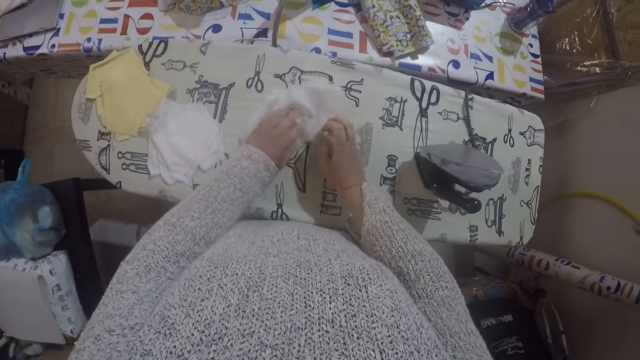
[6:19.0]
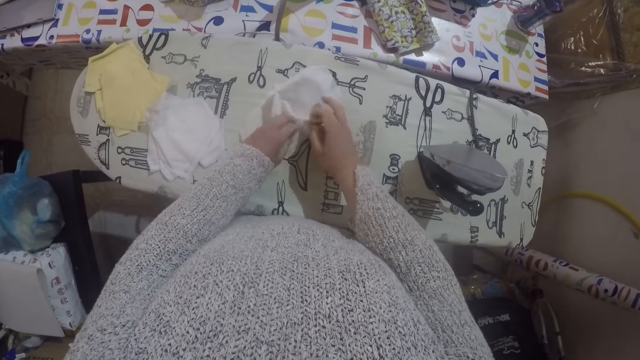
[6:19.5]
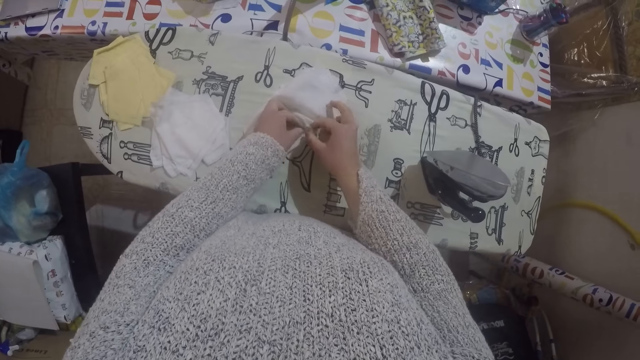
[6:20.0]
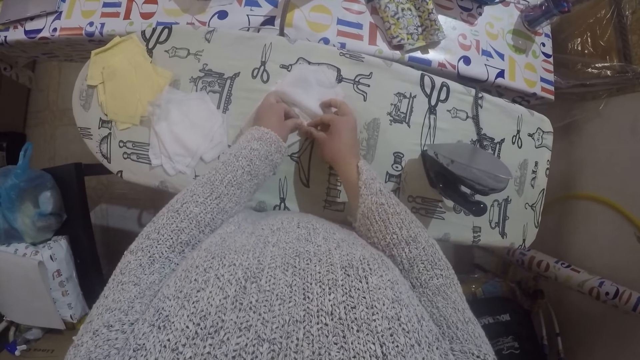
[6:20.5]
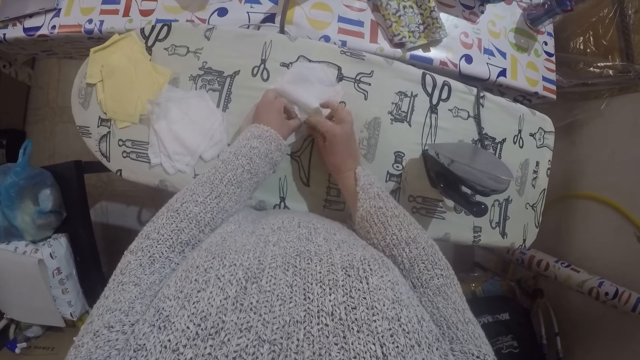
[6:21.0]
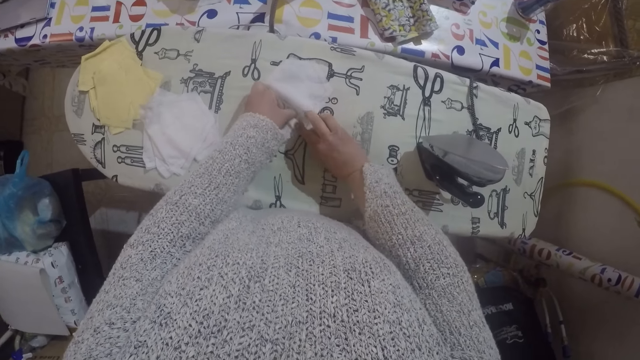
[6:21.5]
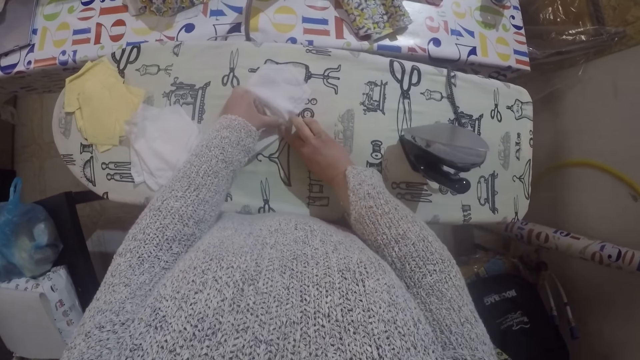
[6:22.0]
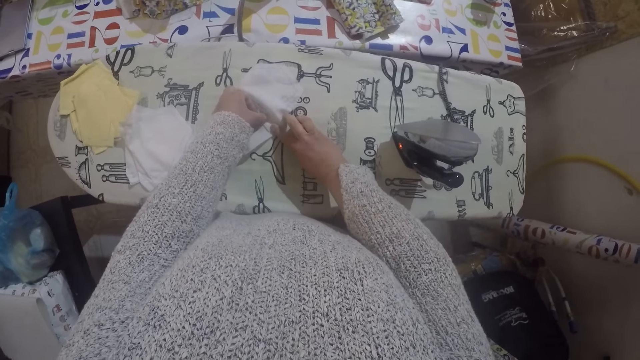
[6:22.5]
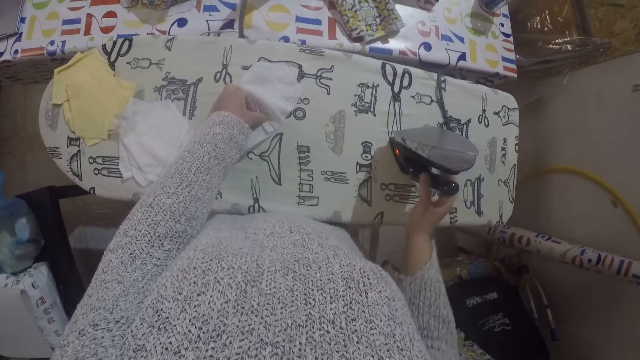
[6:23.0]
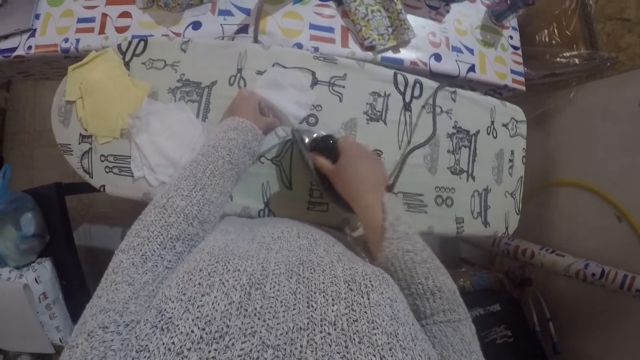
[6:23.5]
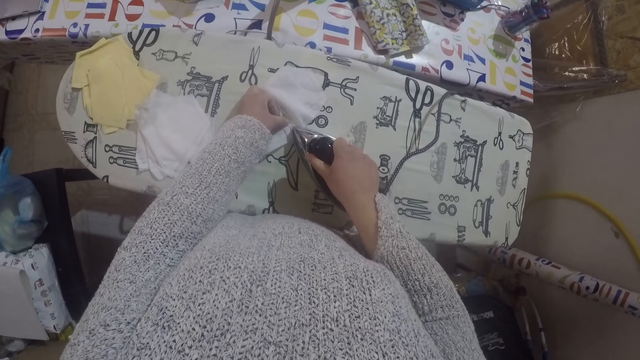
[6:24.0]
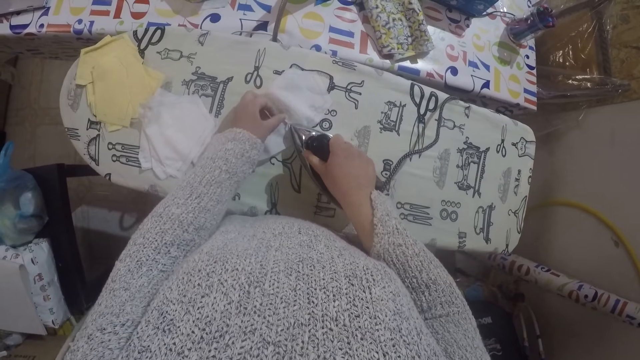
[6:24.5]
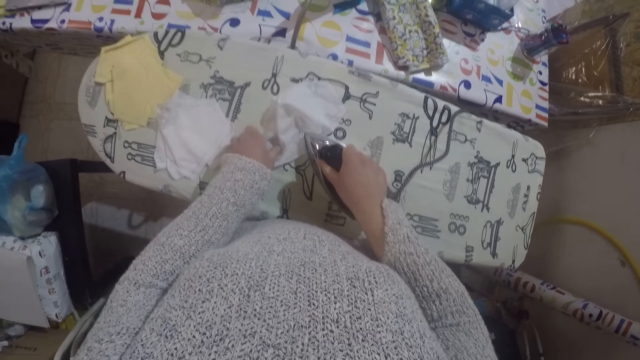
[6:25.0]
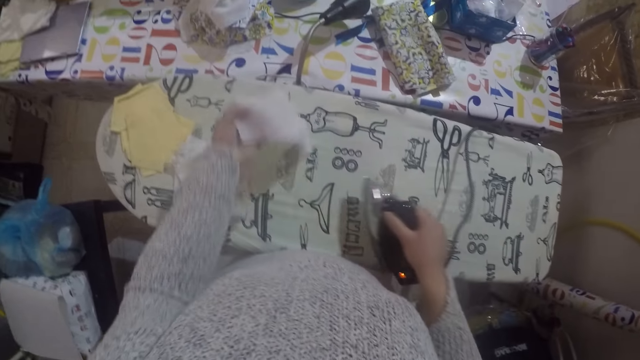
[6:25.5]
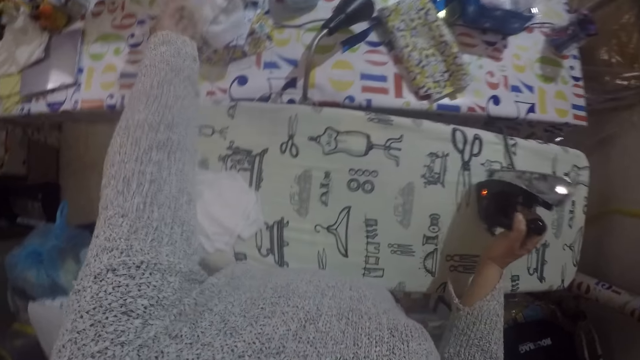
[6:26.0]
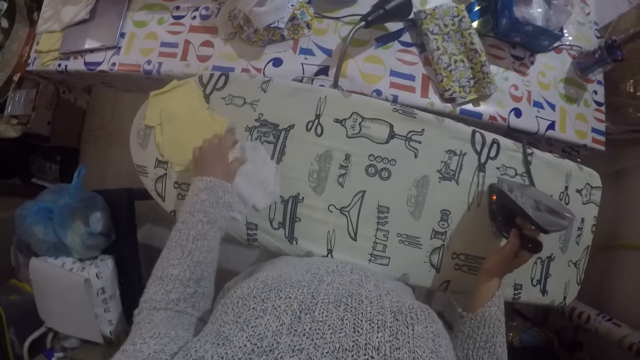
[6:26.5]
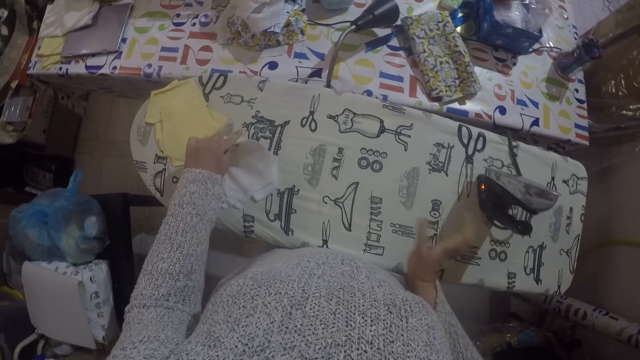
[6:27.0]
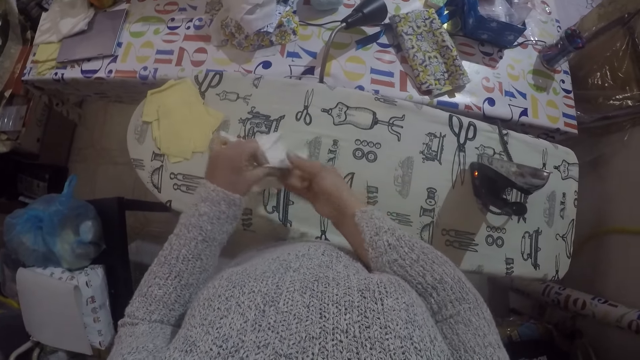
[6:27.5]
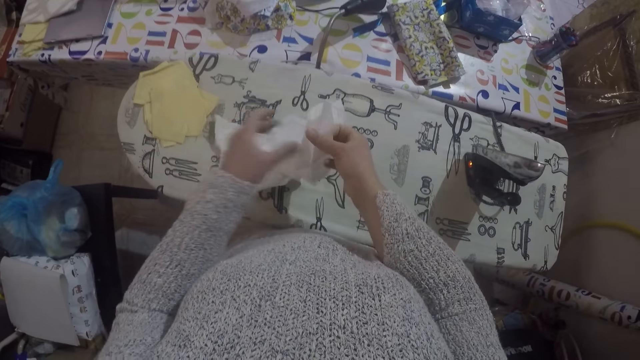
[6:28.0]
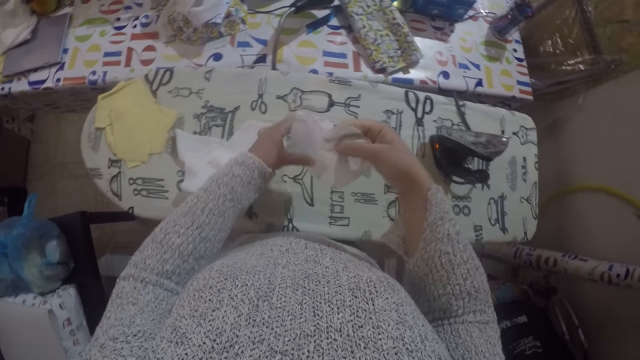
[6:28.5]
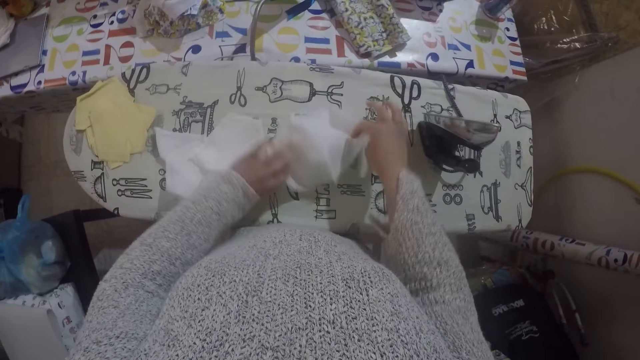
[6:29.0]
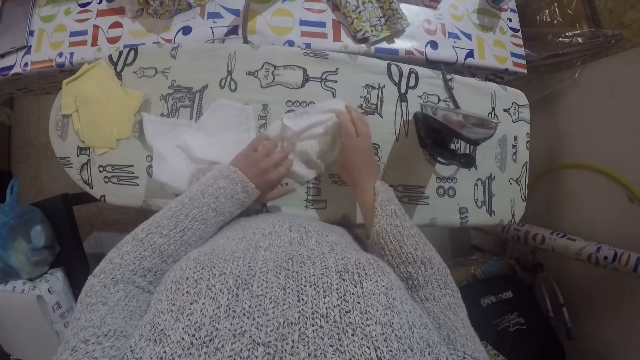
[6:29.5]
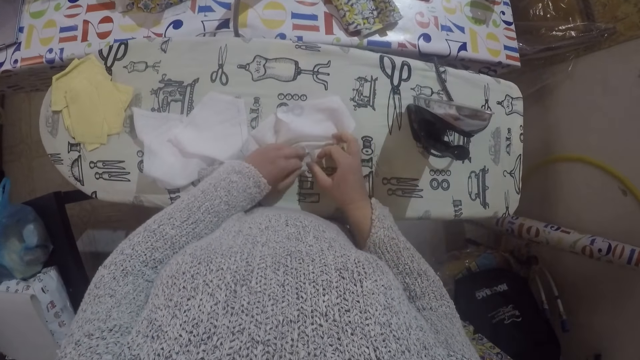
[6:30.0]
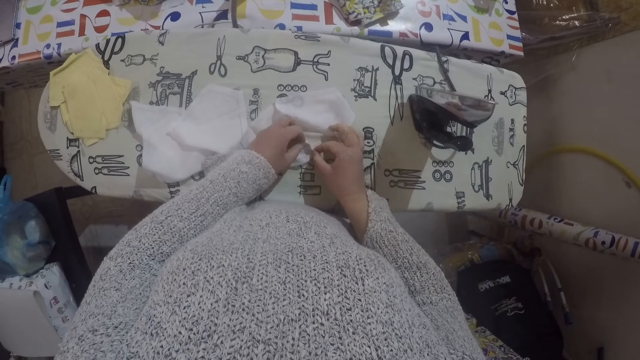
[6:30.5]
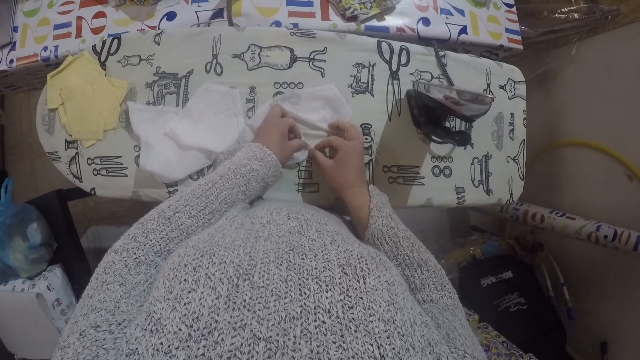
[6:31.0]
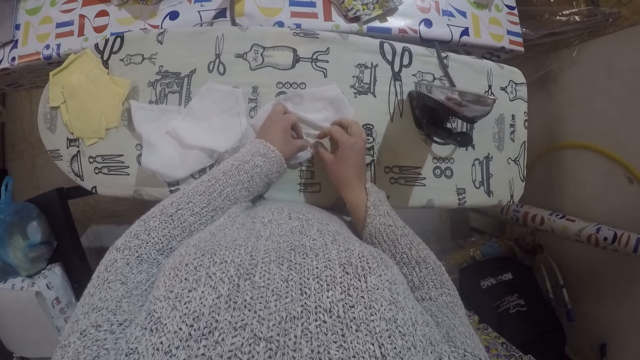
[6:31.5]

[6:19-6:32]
The camera wearer folds a piece of cloth and straightens the material. They iron the material with the iron box. They throw the cloth on the other table. They move the material to the table. They pick up the material, unfold the material, and place the material on the ironing board. They straighten the material.

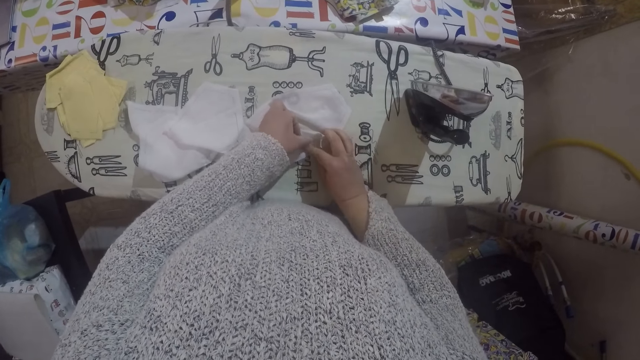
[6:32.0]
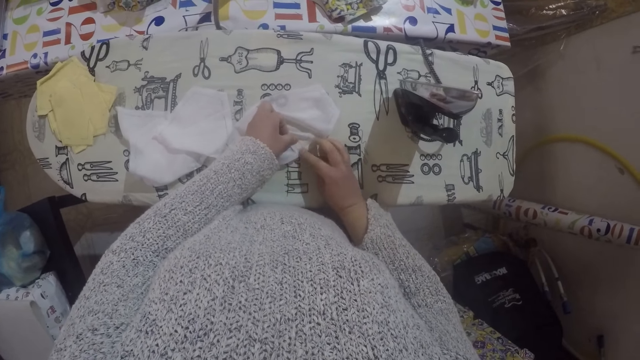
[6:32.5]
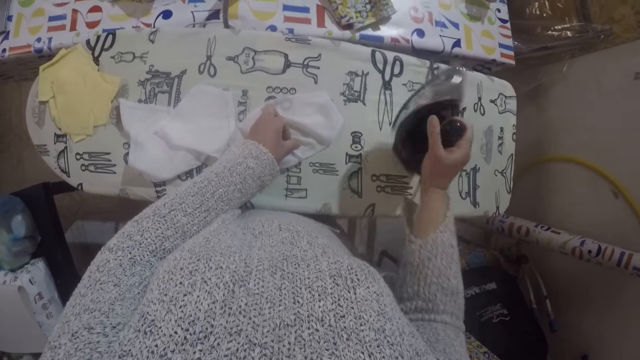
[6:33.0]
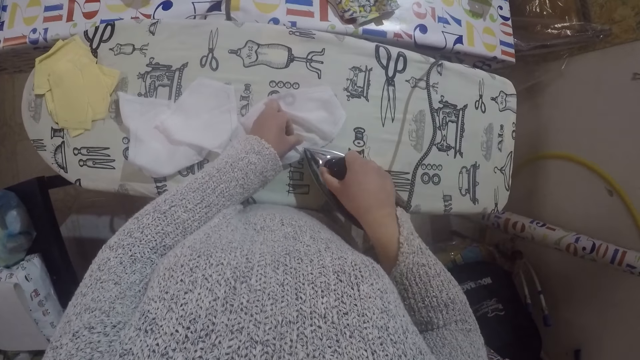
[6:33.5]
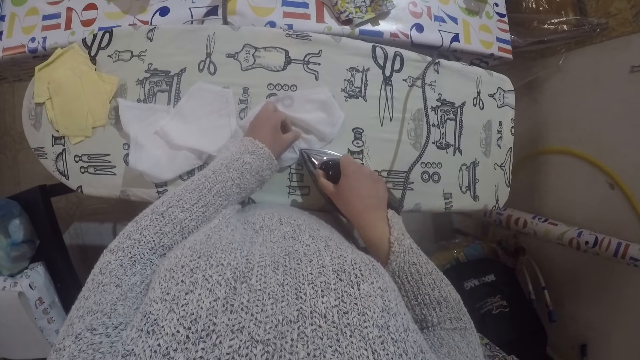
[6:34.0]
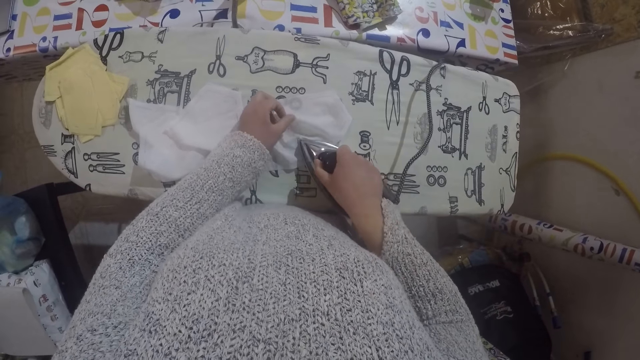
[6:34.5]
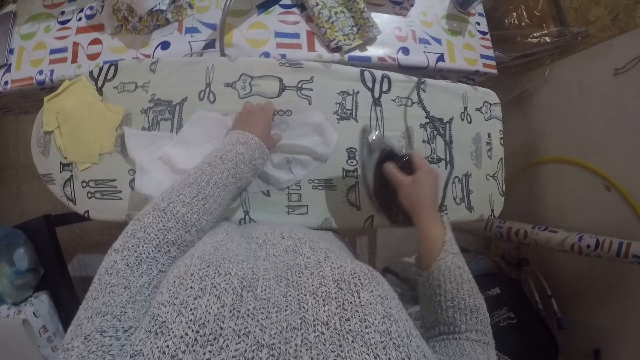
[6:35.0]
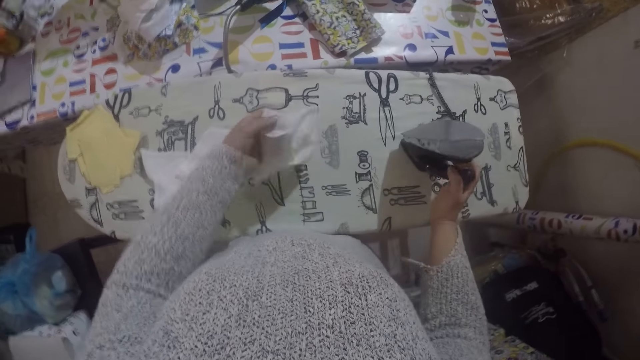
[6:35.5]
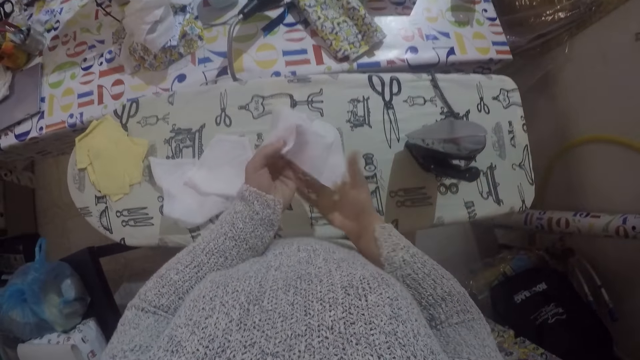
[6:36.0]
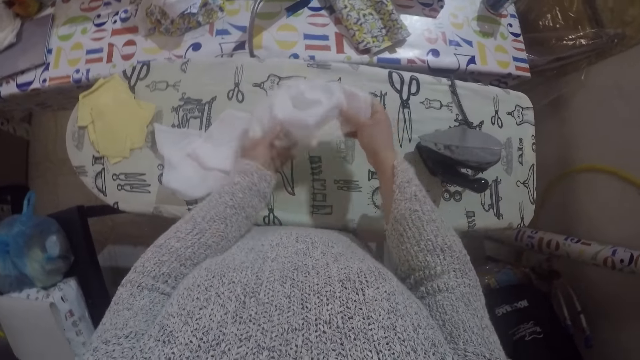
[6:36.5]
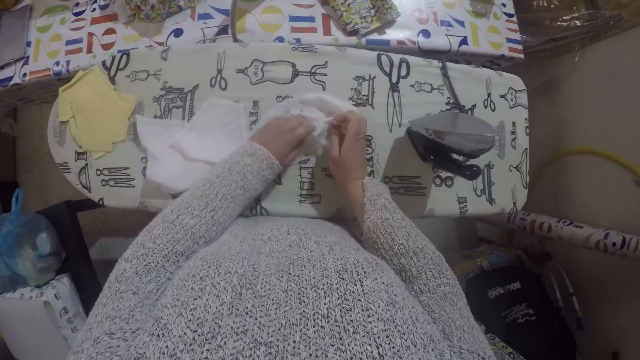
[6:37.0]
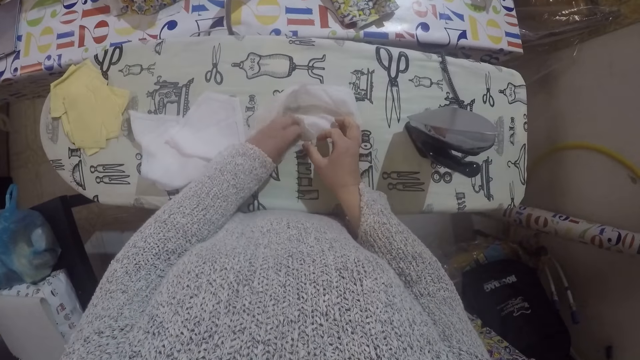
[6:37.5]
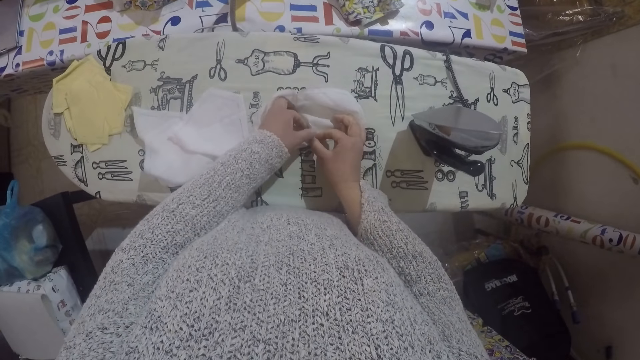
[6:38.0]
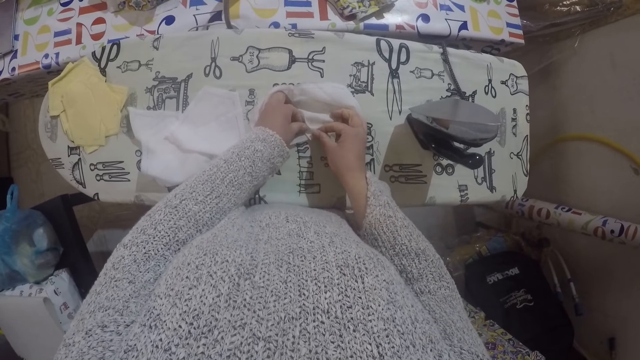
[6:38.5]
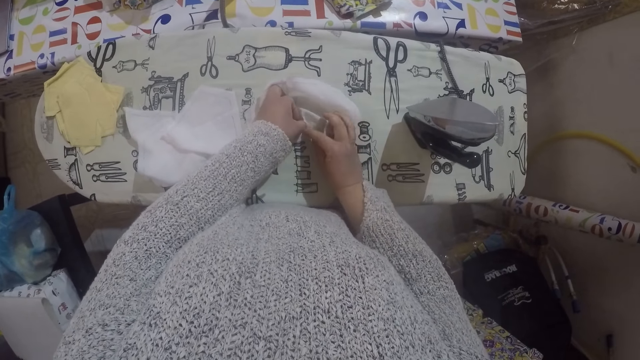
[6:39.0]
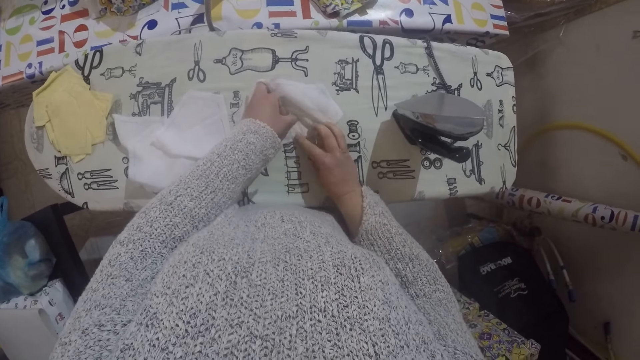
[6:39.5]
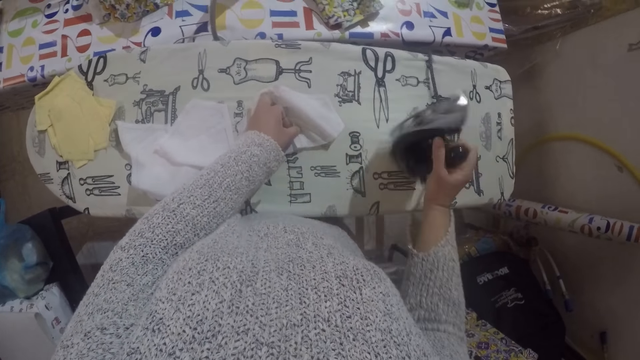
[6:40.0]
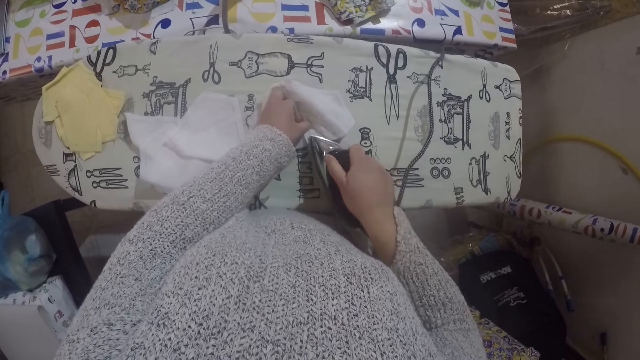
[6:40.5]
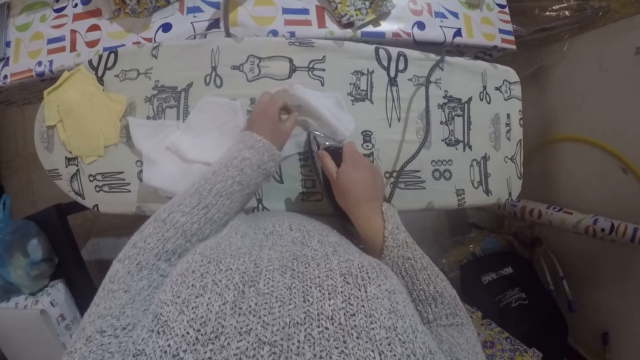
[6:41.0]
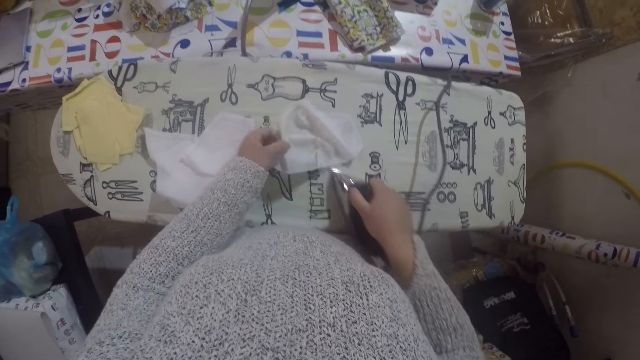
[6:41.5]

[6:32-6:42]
The camera wearer folds a piece of cloth. They iron the material with the iron box. They adjust the position of the material and straighten the material. They fold the piece of cloth. They iron the material with the iron box.
